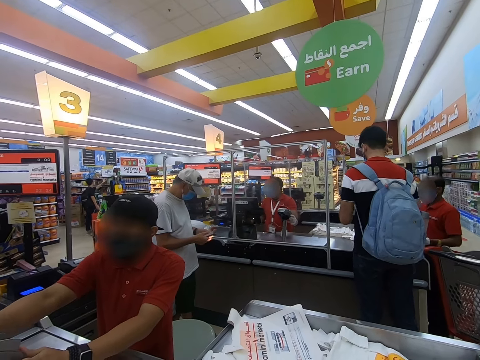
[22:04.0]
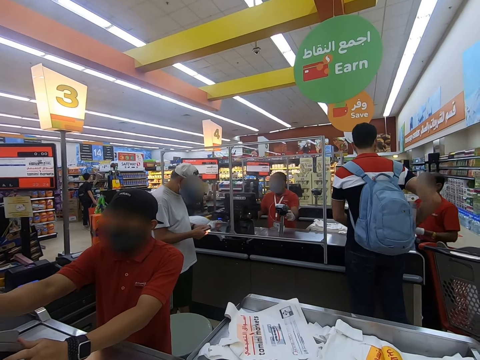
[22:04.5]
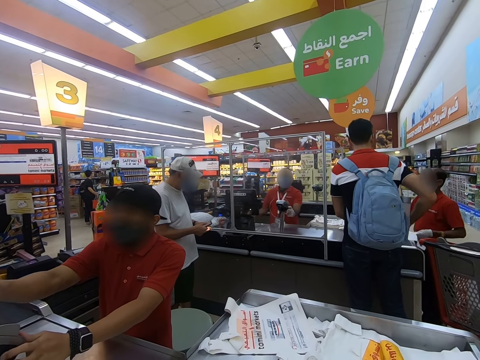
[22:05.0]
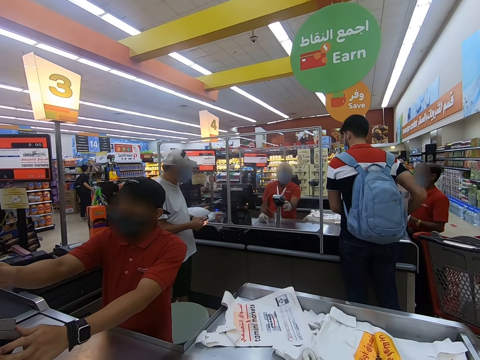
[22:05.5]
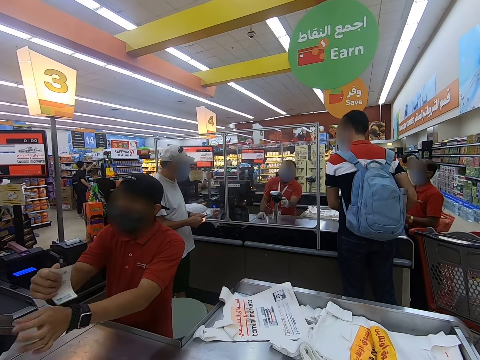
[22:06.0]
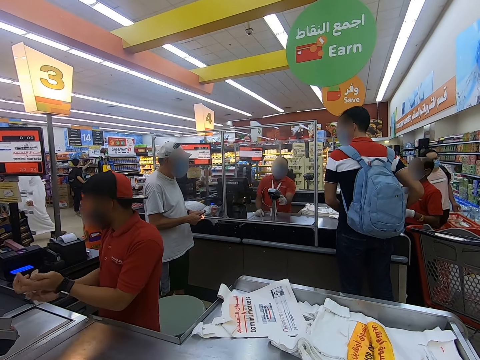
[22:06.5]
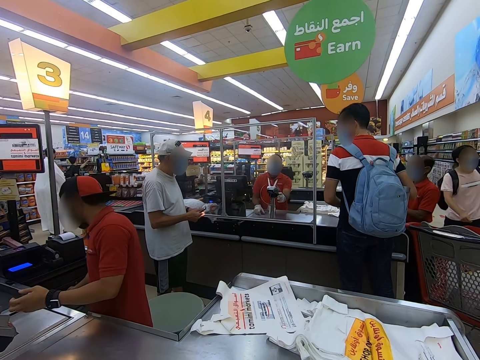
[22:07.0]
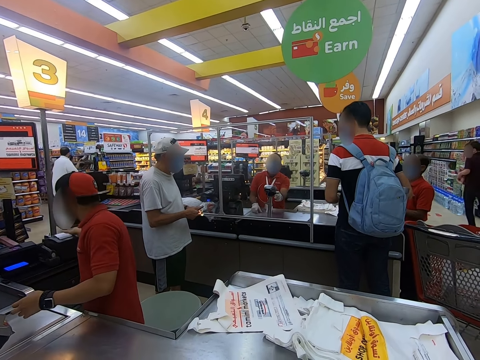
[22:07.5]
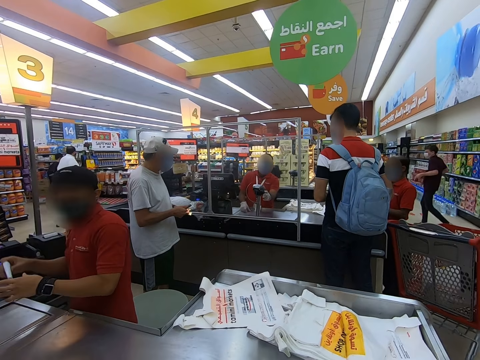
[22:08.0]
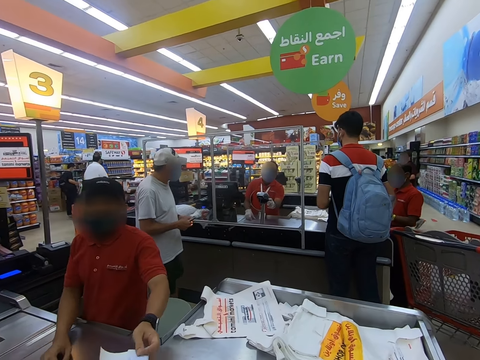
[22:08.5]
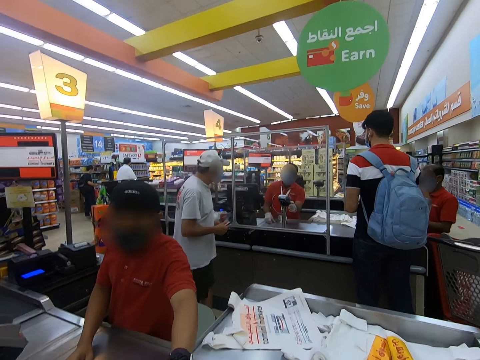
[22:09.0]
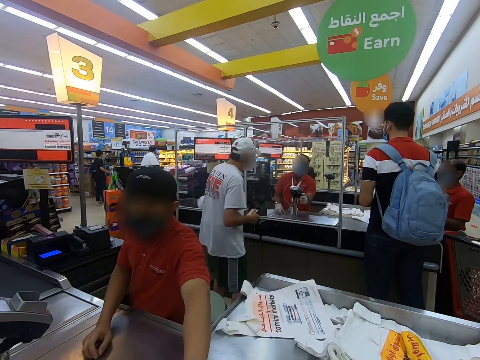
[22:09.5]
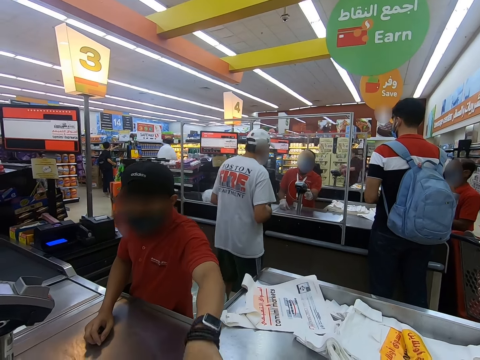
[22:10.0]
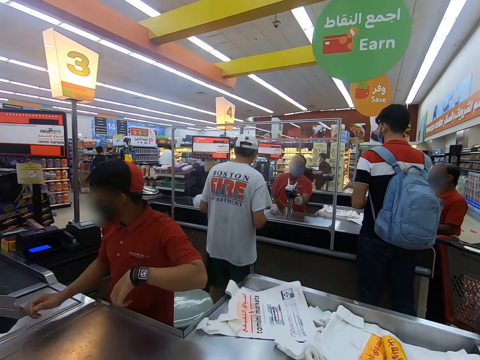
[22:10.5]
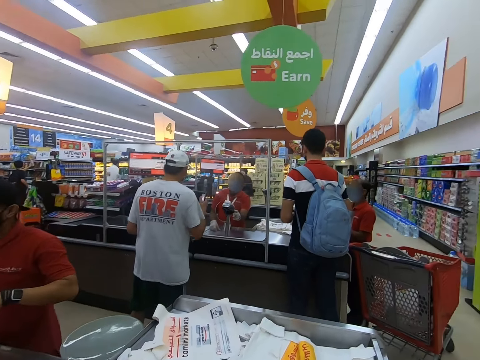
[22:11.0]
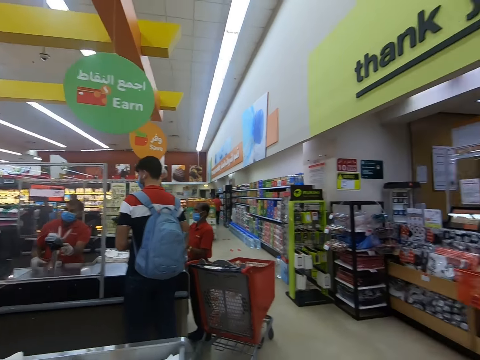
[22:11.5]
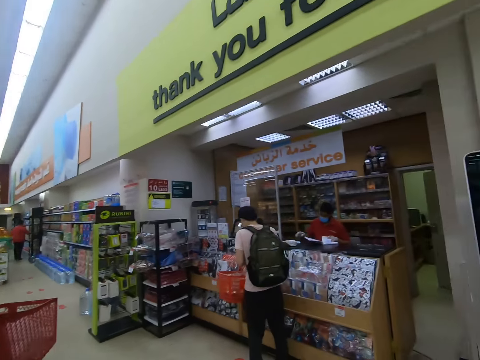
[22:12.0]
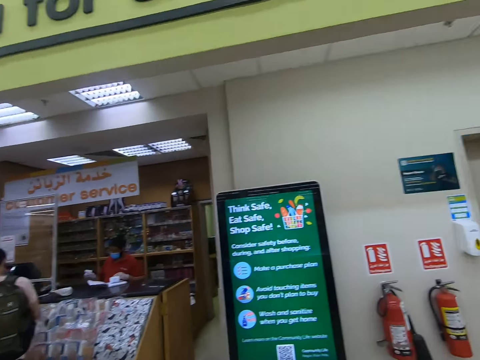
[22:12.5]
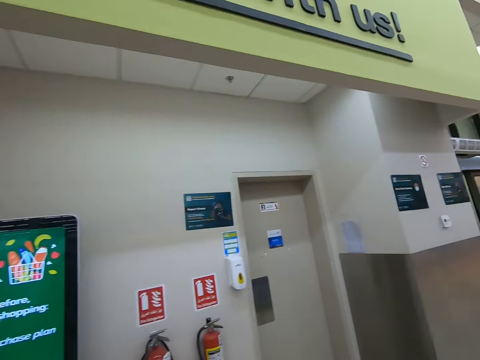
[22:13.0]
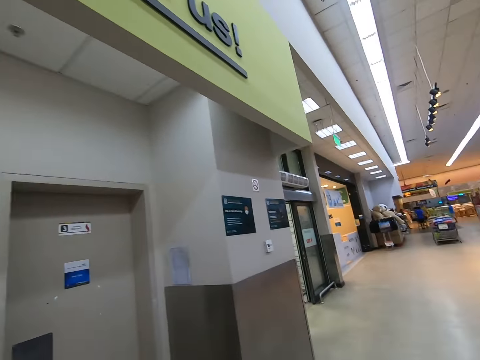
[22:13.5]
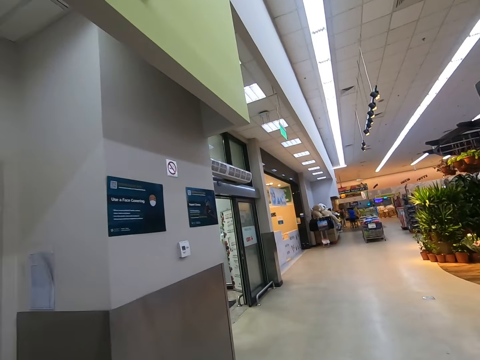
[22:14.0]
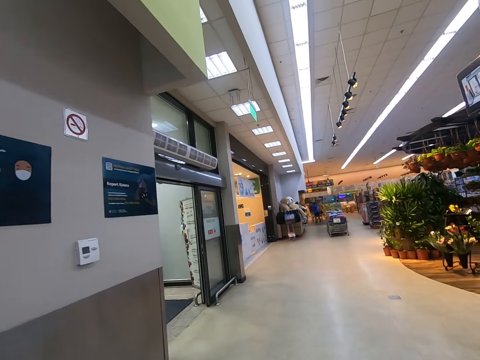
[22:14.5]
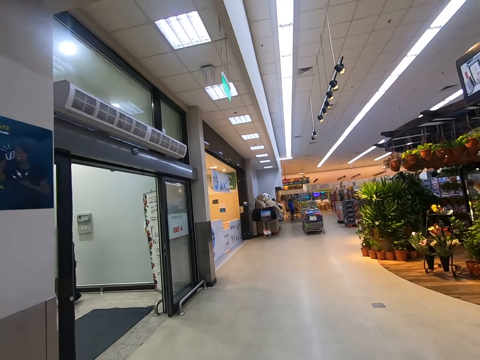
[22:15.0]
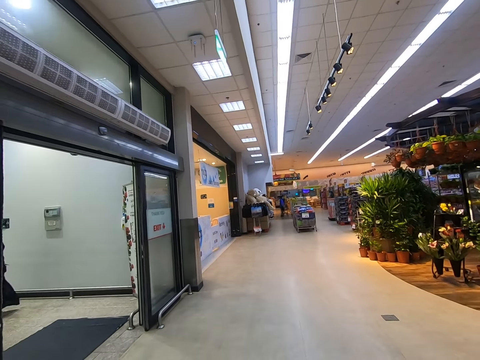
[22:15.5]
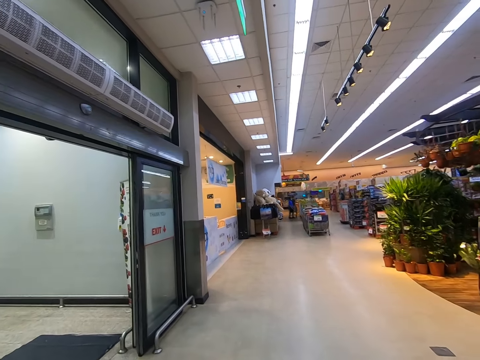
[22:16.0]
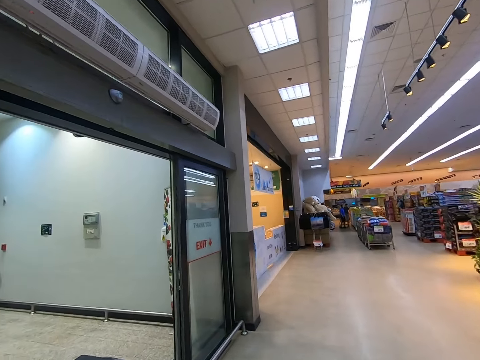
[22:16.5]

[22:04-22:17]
A cashier picks up the receipt. The cashier throws the receipt under the machine. The camera wearer picks up the receipt from the cashier. They walk in the supermarket.

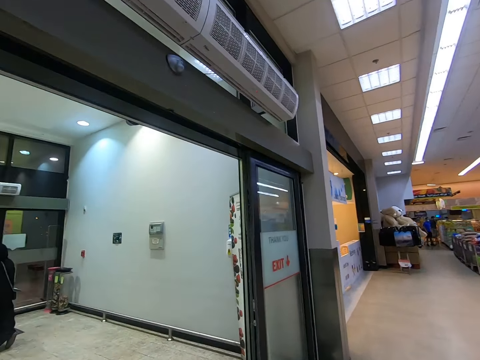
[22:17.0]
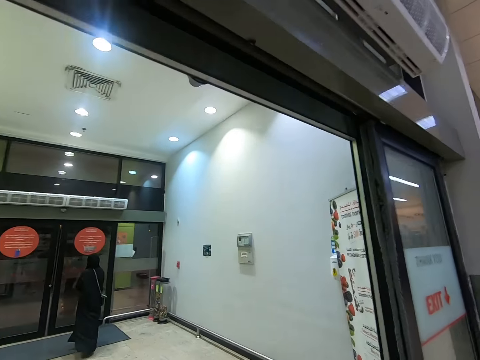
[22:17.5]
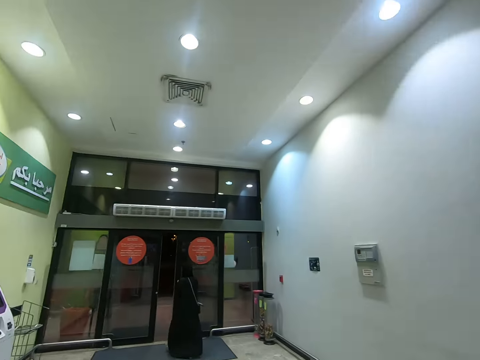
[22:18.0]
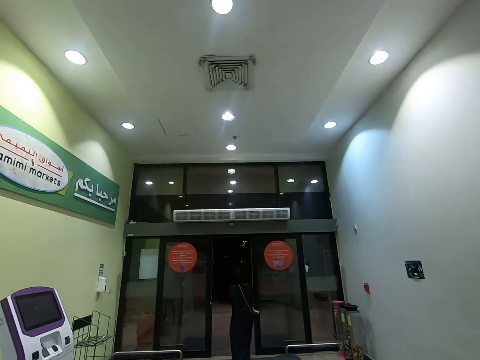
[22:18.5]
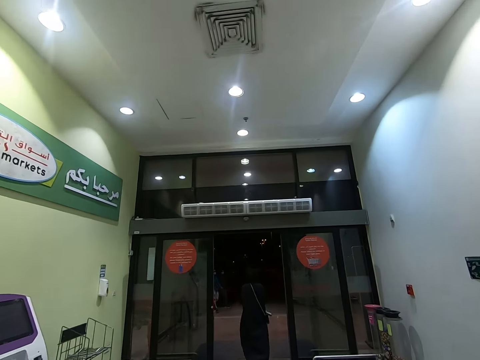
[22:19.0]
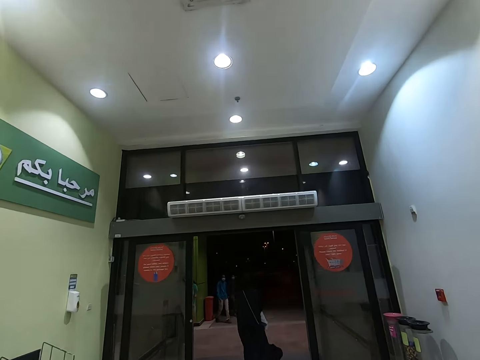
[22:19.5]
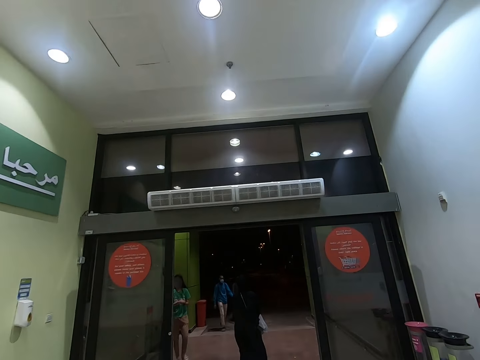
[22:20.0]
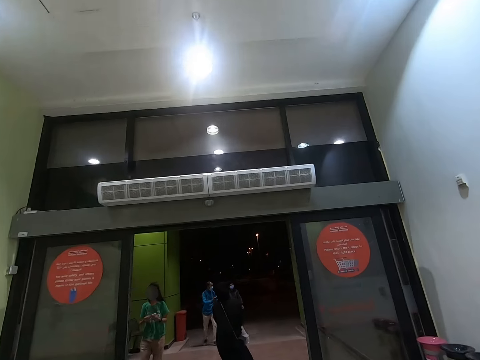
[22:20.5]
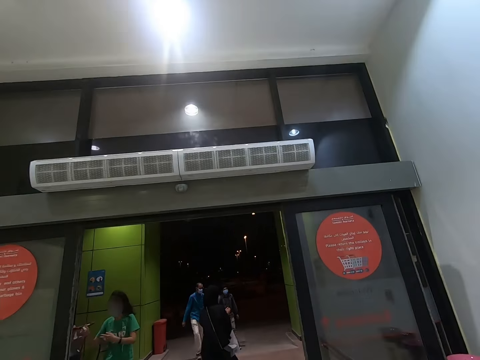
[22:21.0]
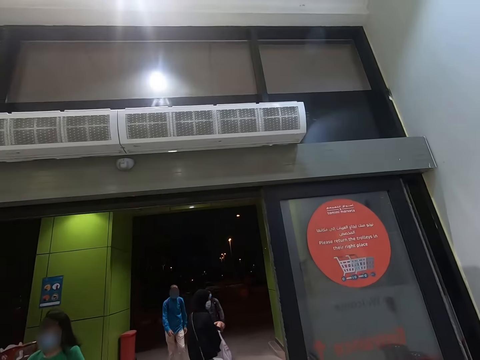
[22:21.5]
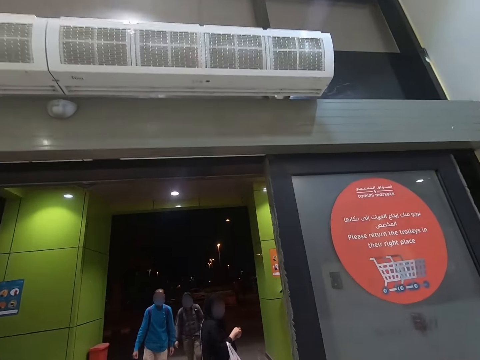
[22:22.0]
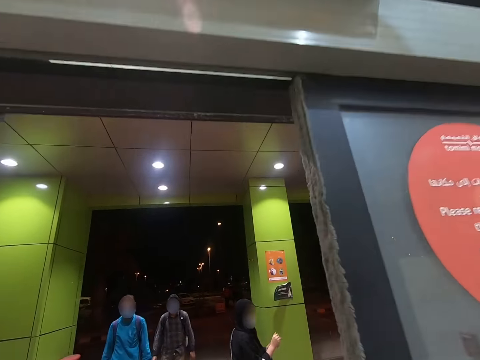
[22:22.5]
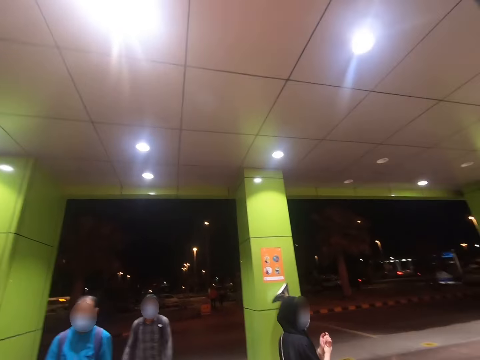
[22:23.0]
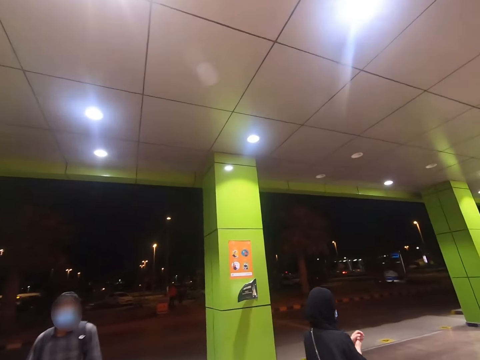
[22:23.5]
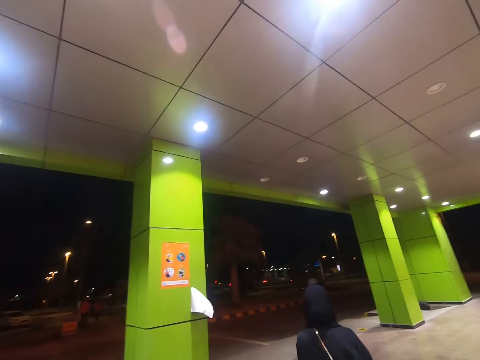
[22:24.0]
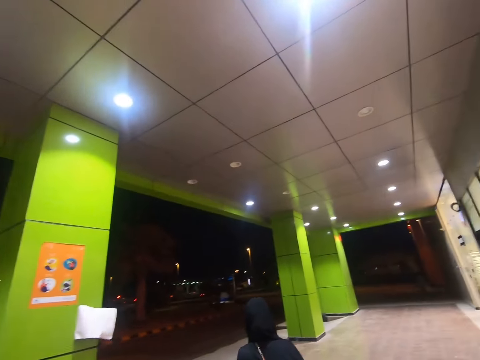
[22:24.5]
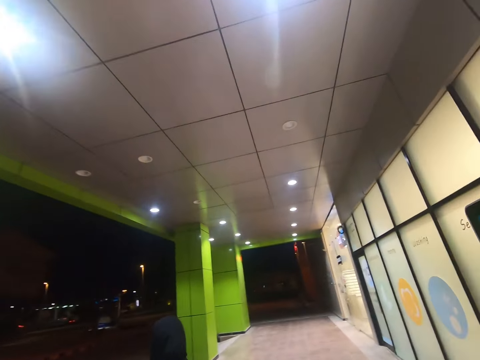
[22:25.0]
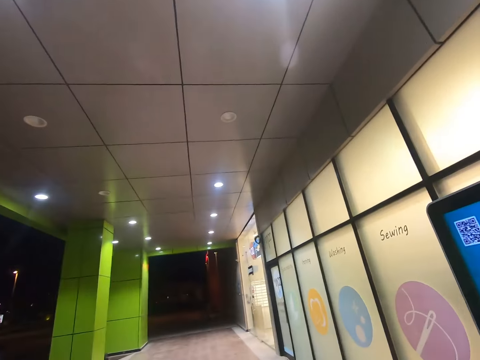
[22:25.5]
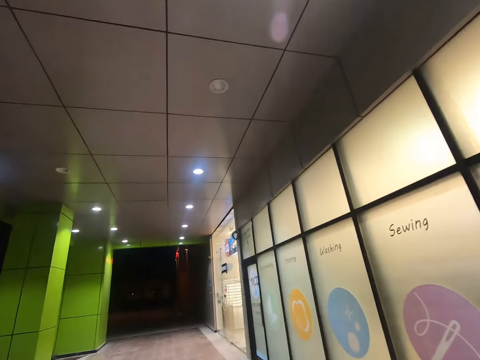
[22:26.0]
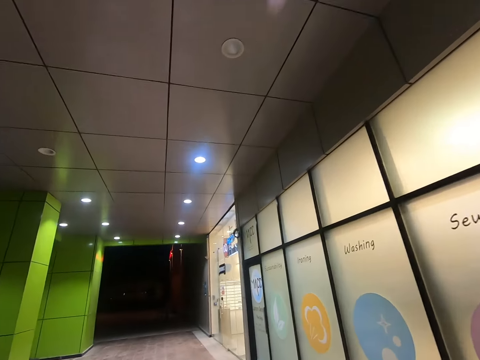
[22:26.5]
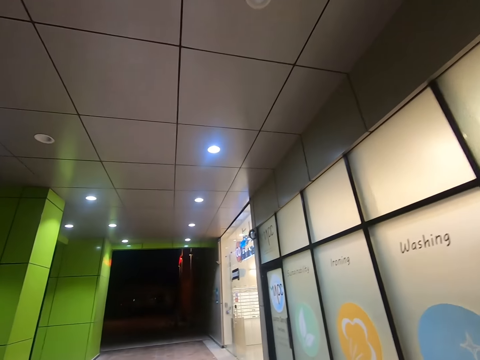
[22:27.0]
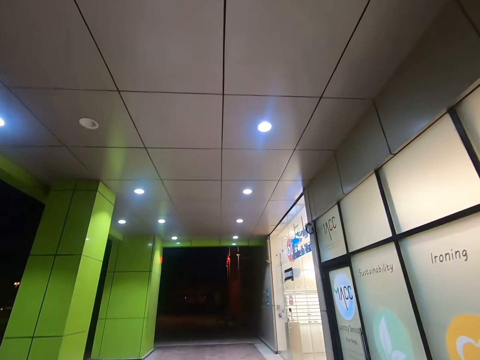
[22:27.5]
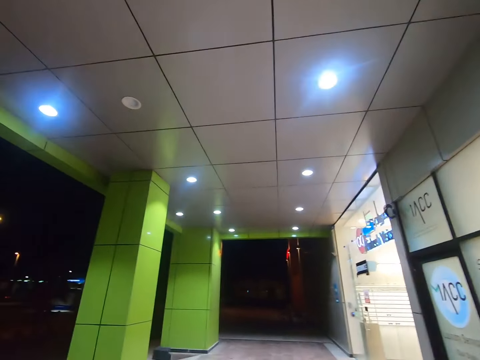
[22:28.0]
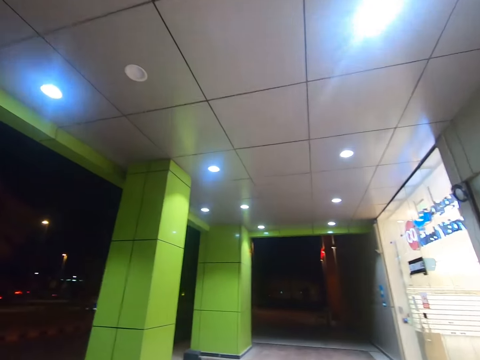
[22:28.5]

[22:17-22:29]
The camera wearer walks out of the supermarket.
